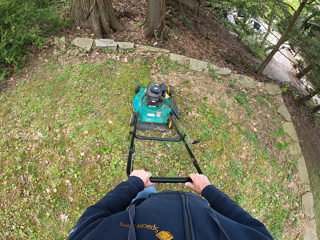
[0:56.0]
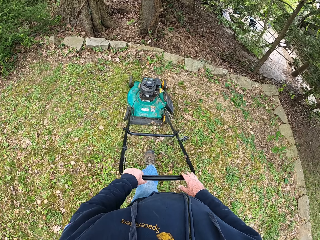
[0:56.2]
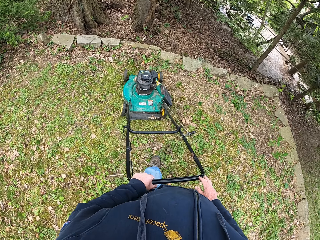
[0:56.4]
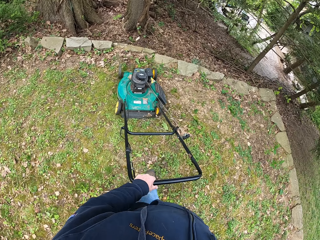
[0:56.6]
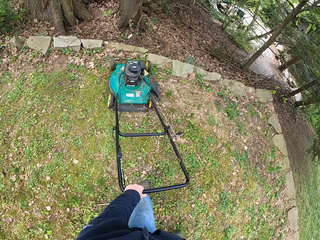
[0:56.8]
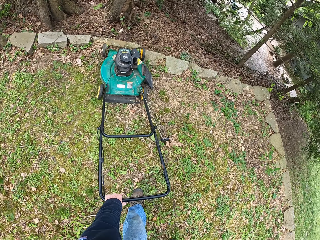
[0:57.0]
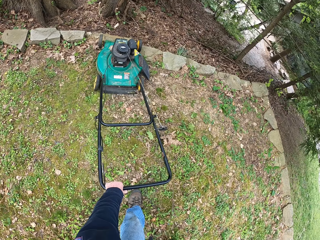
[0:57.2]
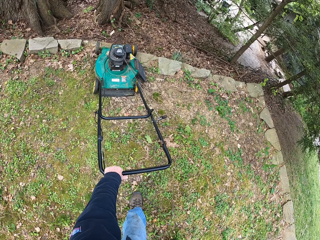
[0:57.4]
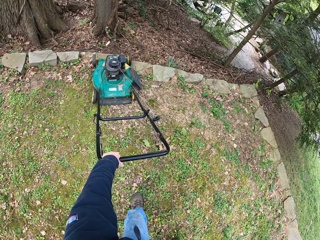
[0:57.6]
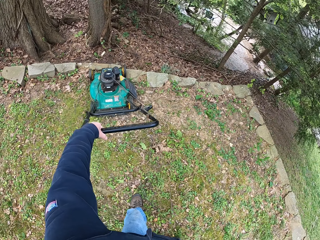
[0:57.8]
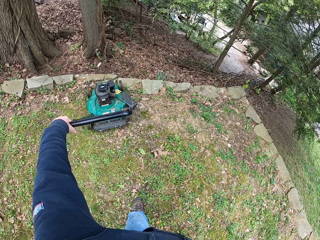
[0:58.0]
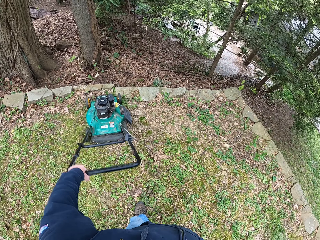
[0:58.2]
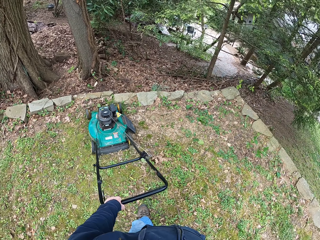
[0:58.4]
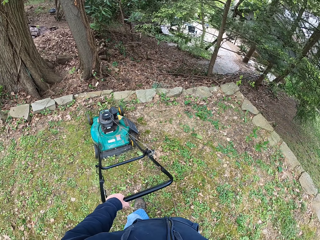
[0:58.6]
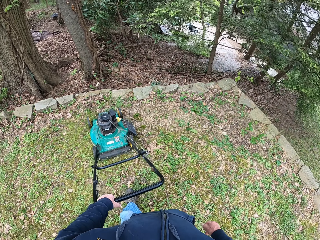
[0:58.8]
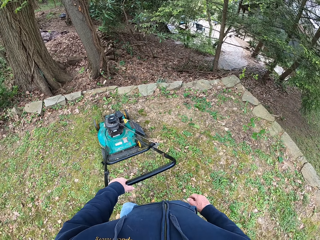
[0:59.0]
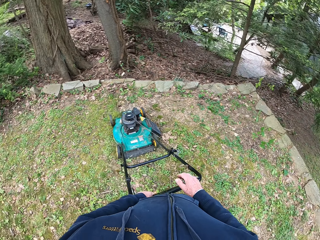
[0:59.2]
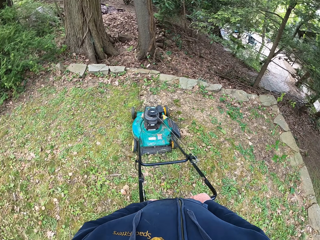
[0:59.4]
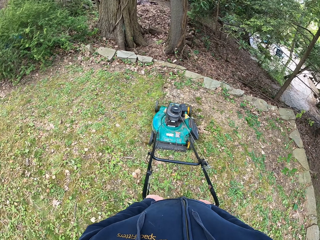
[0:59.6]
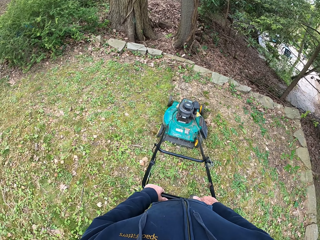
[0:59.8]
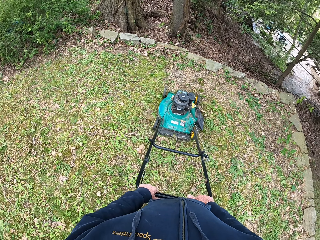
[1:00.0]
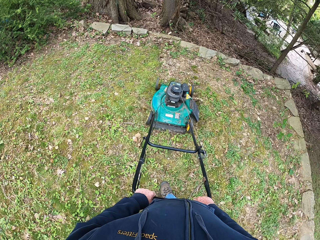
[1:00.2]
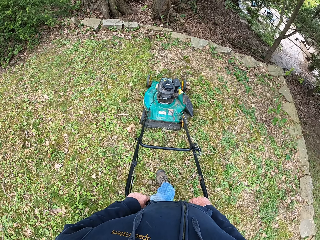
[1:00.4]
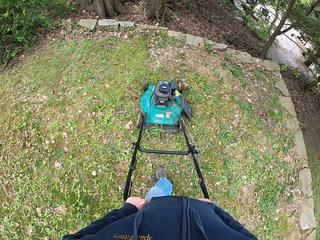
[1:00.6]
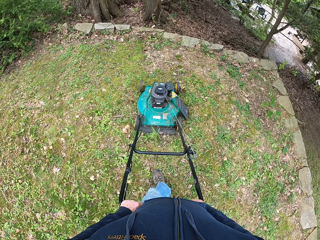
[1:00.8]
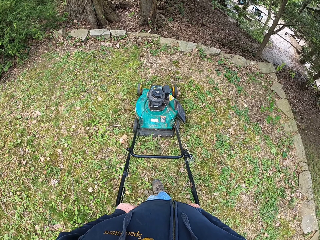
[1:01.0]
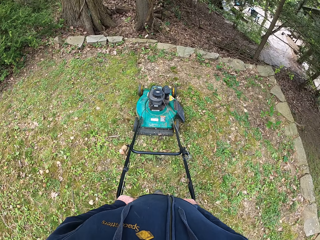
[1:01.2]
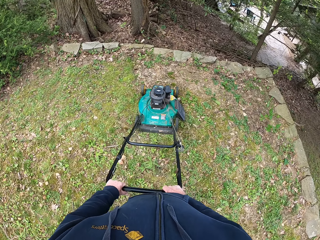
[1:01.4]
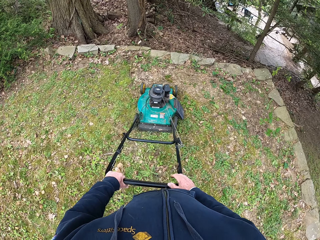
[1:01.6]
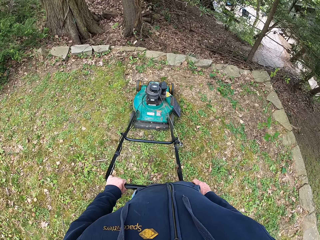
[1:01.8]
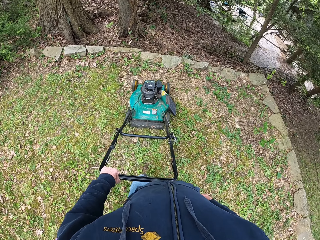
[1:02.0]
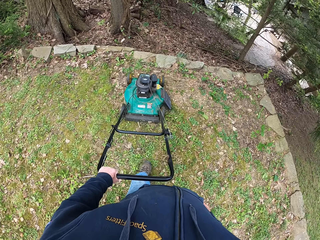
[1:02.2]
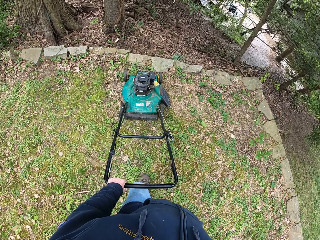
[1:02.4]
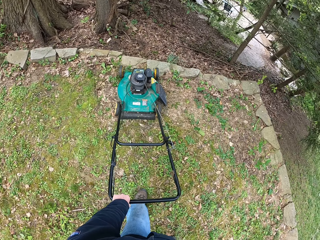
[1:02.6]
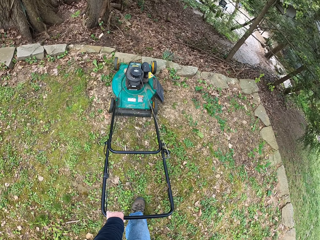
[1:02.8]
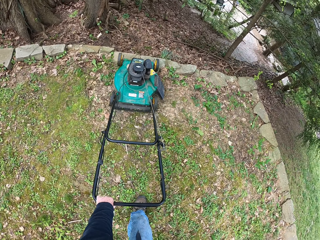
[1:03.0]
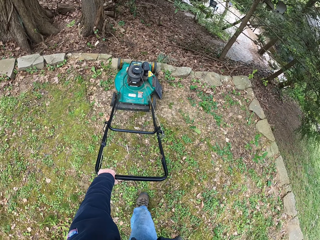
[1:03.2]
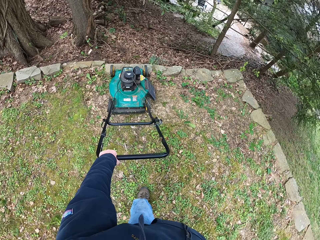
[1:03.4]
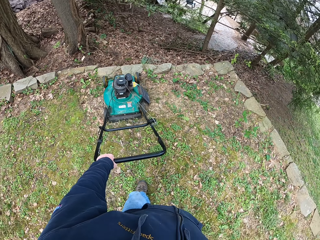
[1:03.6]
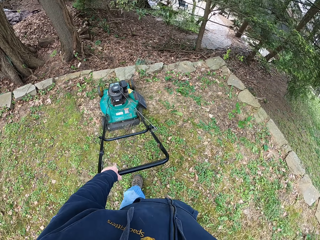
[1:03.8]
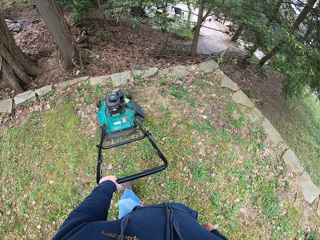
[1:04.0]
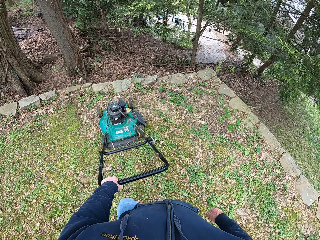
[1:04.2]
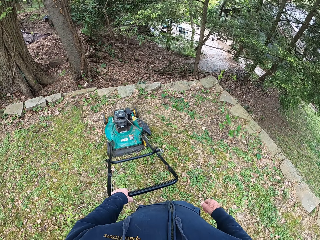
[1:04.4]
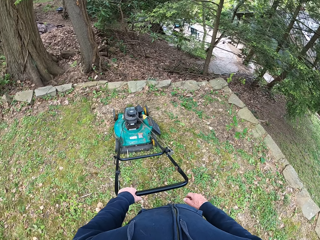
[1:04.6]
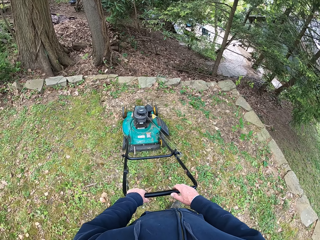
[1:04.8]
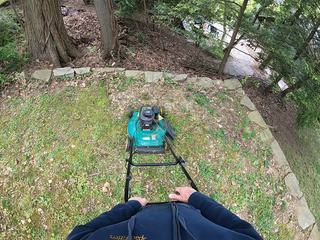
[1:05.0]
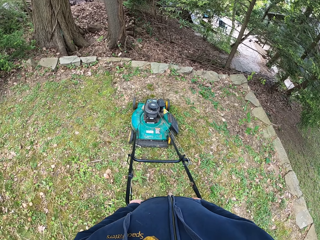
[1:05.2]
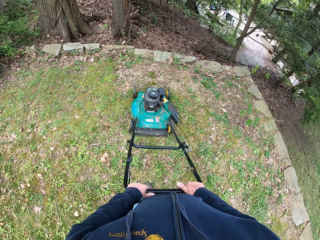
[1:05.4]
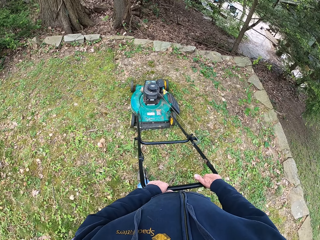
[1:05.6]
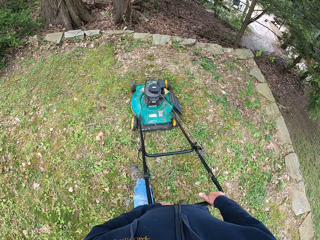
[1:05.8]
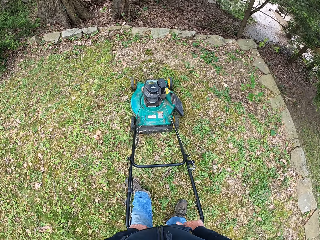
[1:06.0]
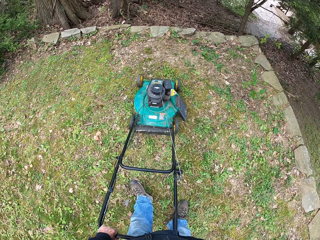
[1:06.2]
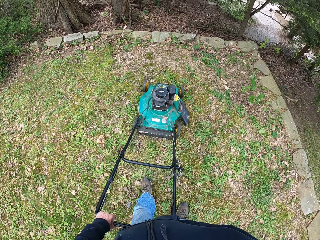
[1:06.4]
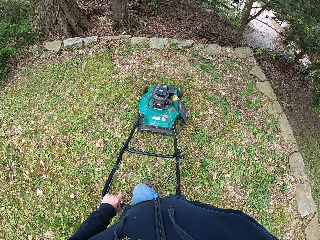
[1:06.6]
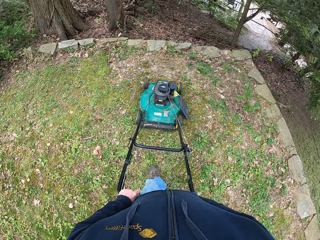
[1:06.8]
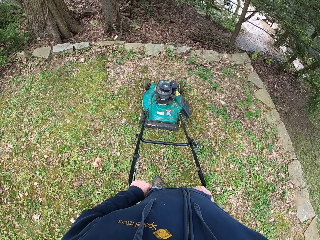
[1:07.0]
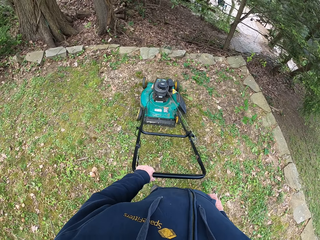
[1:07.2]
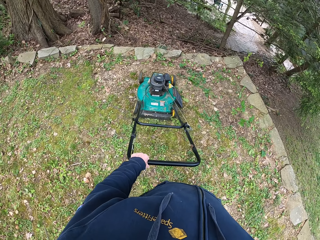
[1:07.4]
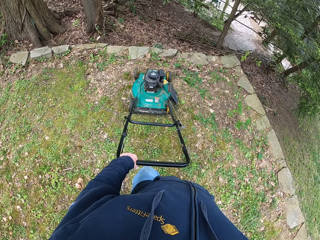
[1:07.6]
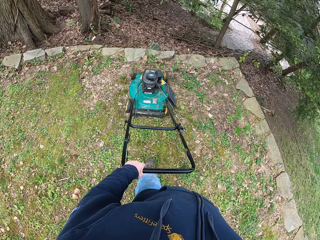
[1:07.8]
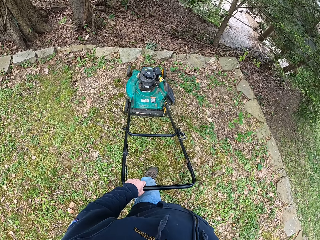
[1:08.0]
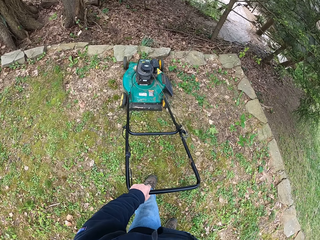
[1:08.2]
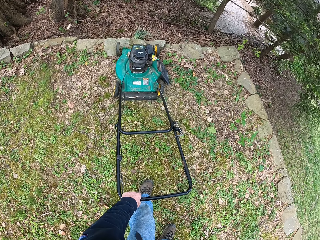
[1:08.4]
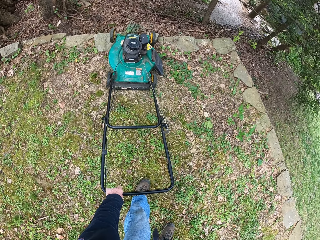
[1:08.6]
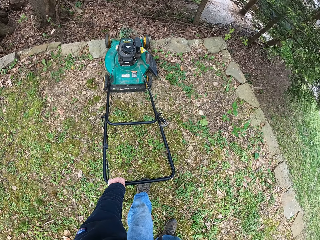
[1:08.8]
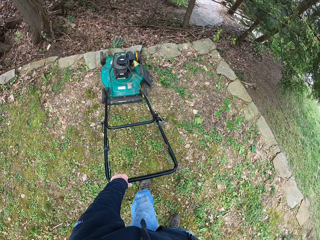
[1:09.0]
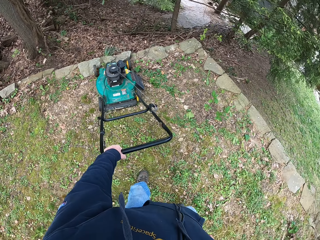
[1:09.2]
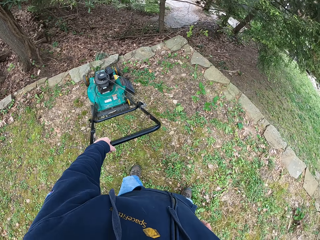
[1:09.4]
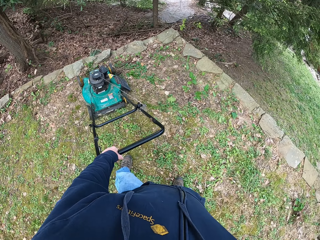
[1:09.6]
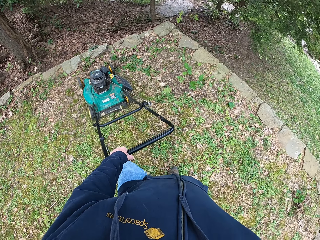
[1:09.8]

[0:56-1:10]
The camera wearer removes his right hand from the handle of the lawnmower. He puts his right hand back on the handle of the lawnmower. He removes his right hand from the handle of the lawnmower. He puts his right hand back on the handle of the lawnmower. He removes his right hand from the handle of the lawnmower.

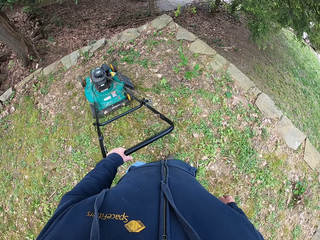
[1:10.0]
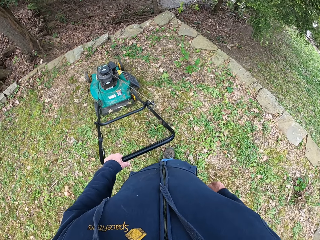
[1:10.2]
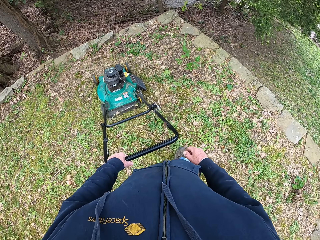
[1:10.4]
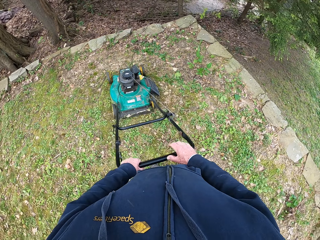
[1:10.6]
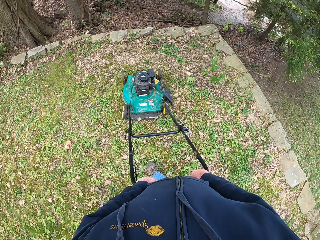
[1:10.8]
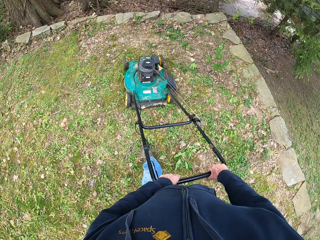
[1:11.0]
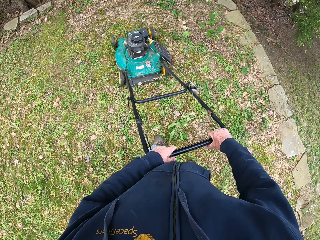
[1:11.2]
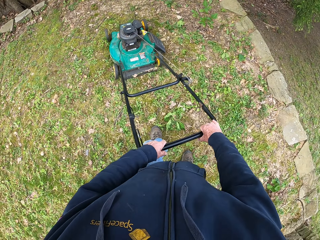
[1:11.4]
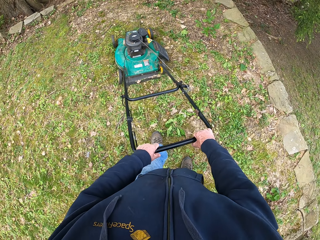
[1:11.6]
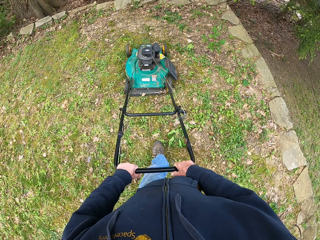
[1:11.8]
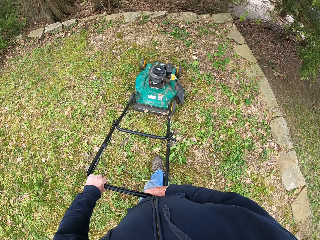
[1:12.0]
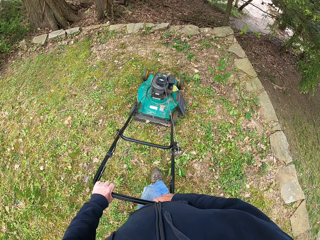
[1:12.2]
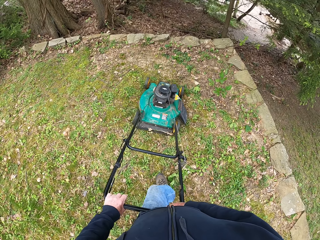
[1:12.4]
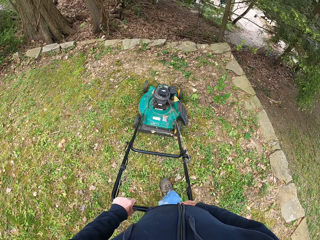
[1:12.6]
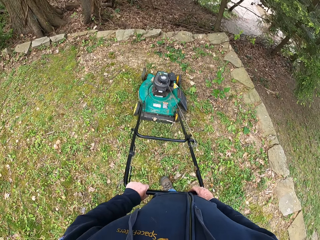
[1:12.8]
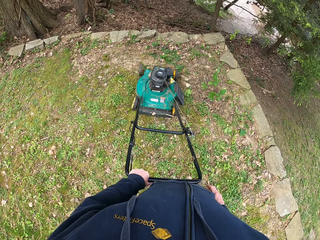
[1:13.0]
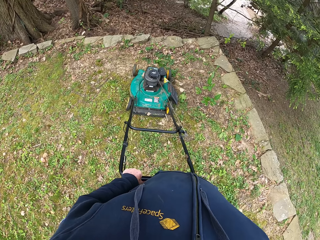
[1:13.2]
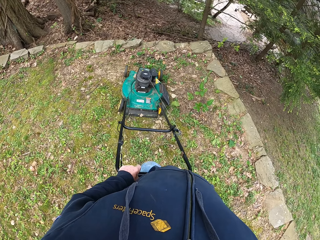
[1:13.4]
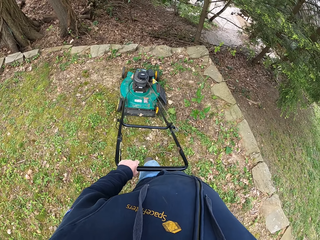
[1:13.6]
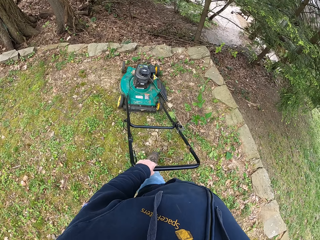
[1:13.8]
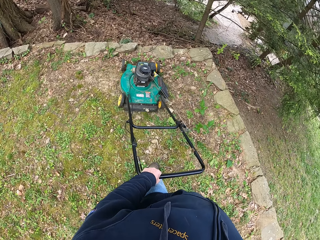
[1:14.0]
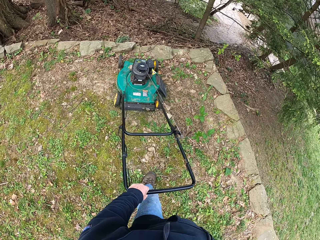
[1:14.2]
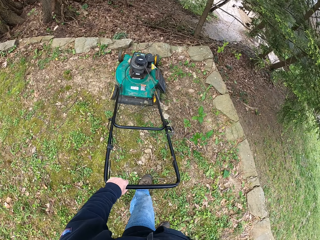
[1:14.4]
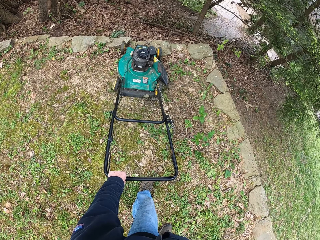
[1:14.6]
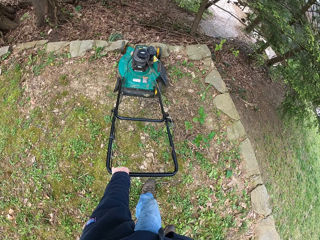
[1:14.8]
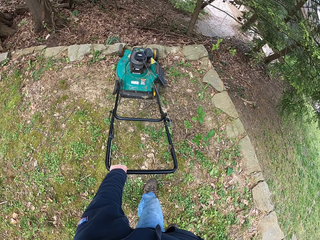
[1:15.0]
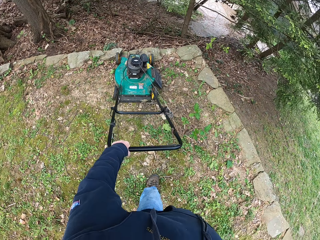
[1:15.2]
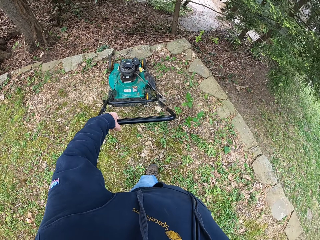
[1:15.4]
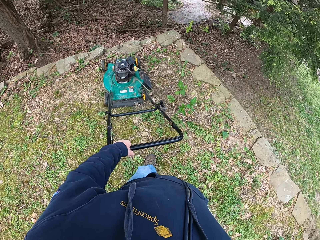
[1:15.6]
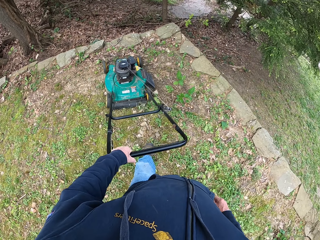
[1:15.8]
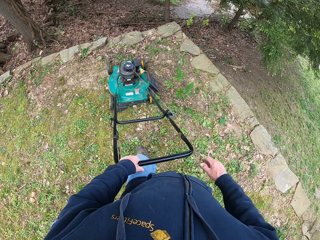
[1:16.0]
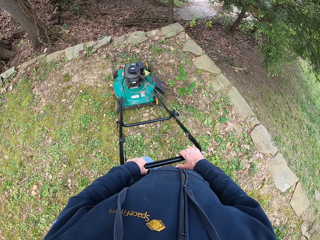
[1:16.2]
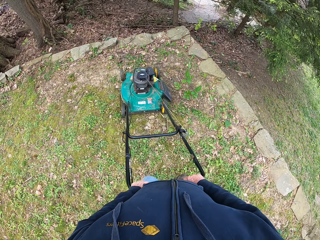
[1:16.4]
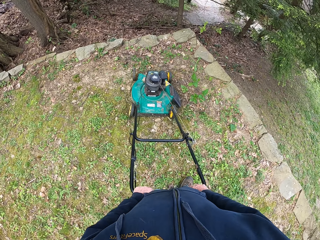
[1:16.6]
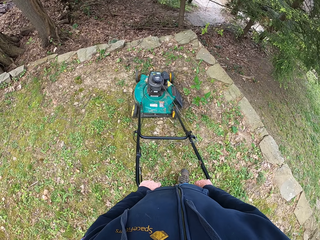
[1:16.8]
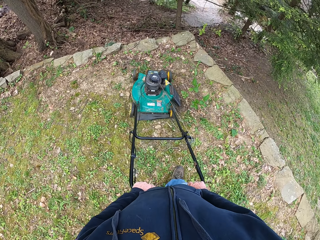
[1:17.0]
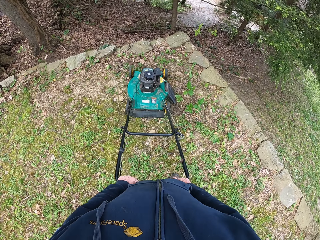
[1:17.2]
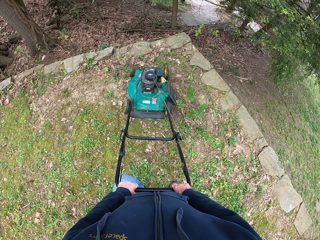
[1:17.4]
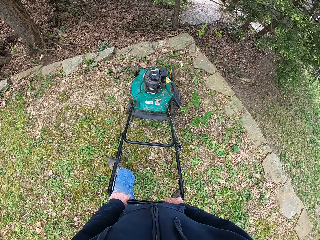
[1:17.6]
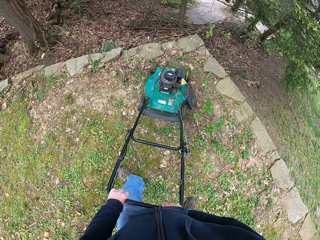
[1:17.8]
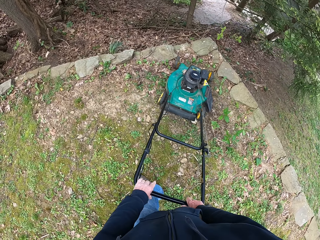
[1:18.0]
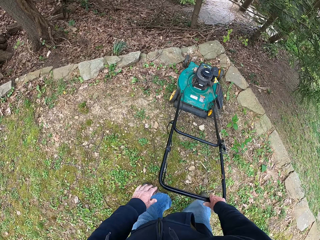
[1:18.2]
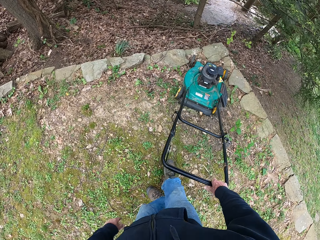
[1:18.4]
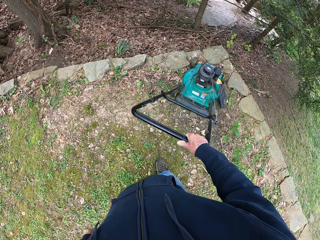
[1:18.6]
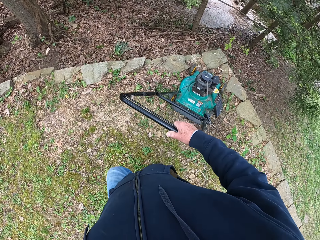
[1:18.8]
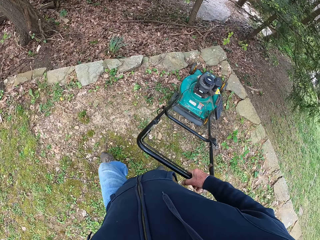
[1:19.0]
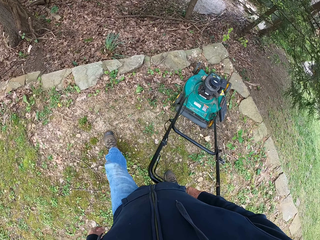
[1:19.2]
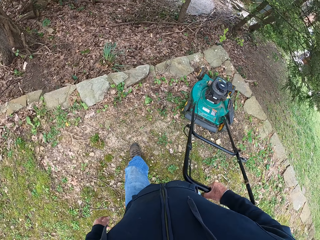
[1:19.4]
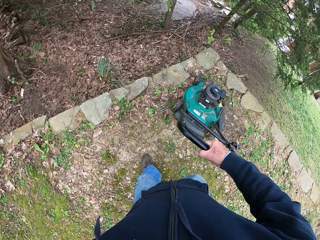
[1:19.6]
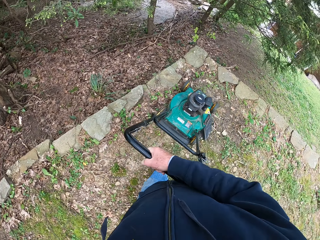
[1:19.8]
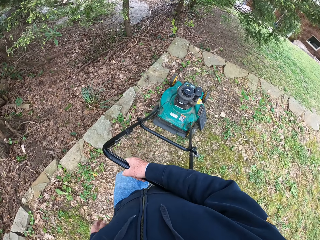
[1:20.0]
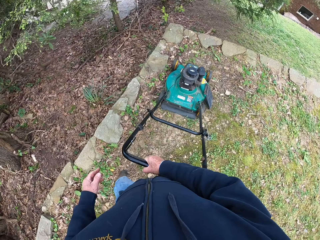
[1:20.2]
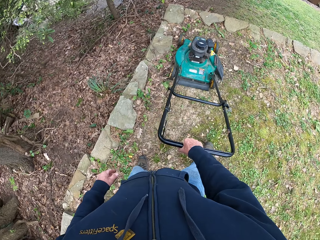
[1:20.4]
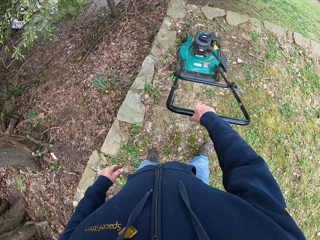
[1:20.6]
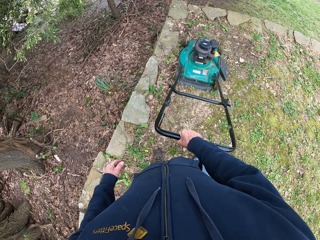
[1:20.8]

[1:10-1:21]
The camera wearer puts his right hand back on the handle of the lawnmower. He removes his right hand from the handle of the lawnmower. He puts his right hand back on the handle of the lawnmower. He removes his left hand from the handle of the lawnmower.
